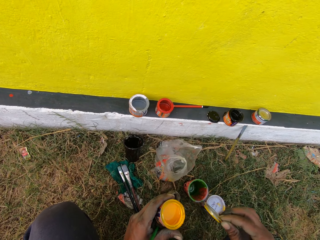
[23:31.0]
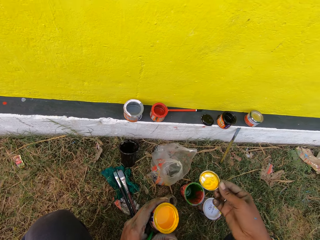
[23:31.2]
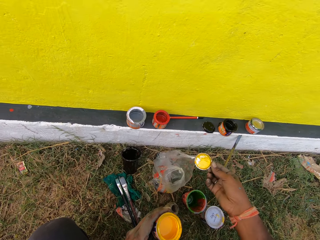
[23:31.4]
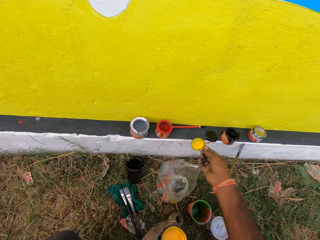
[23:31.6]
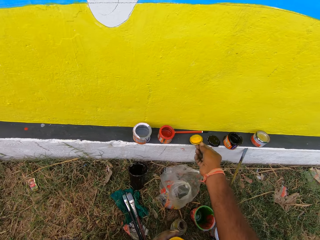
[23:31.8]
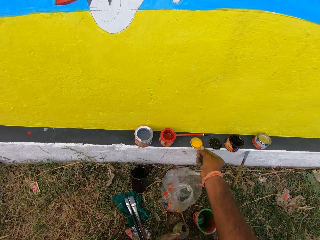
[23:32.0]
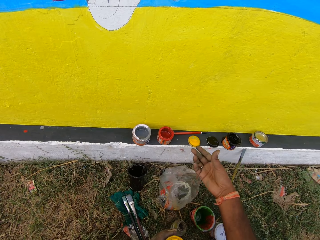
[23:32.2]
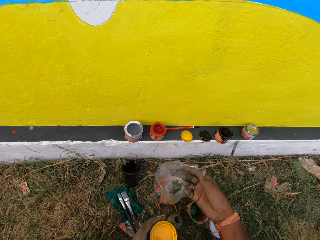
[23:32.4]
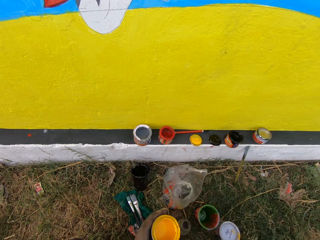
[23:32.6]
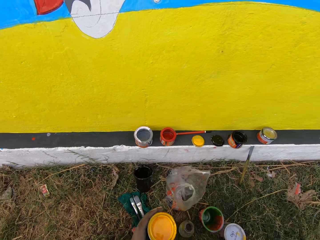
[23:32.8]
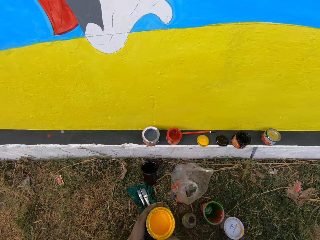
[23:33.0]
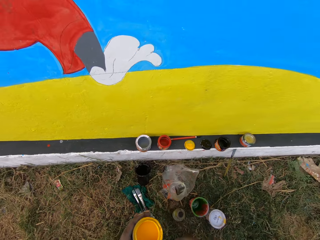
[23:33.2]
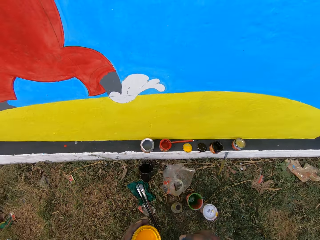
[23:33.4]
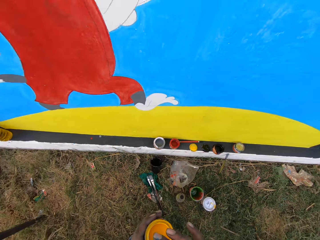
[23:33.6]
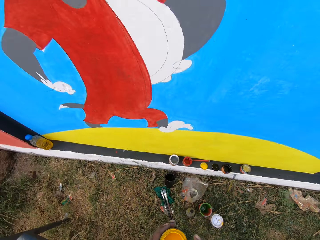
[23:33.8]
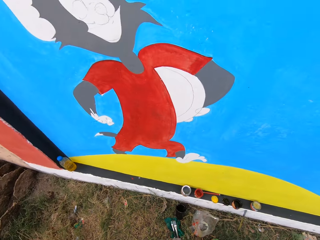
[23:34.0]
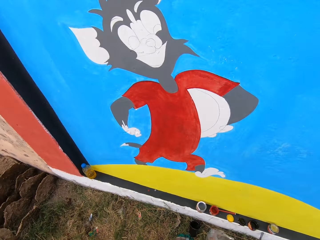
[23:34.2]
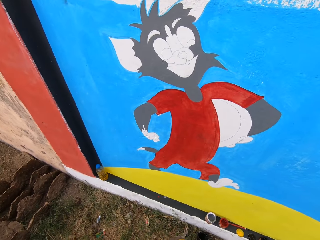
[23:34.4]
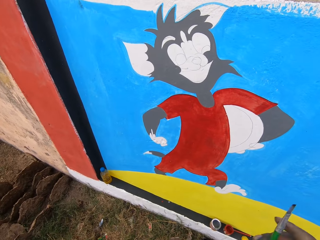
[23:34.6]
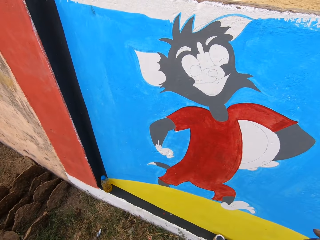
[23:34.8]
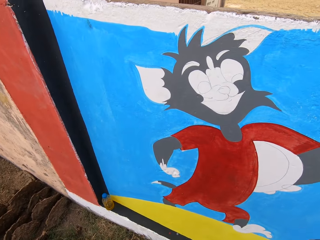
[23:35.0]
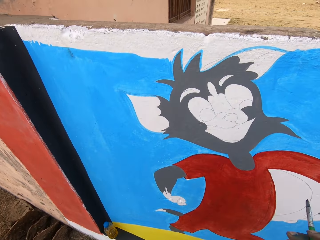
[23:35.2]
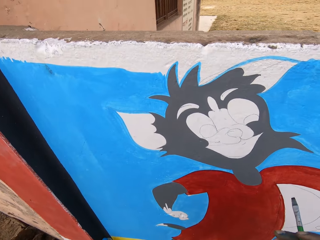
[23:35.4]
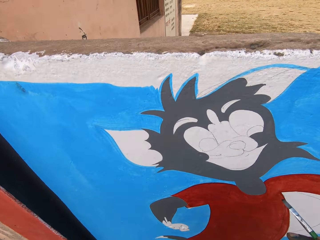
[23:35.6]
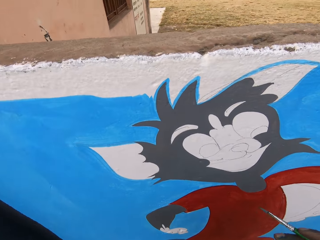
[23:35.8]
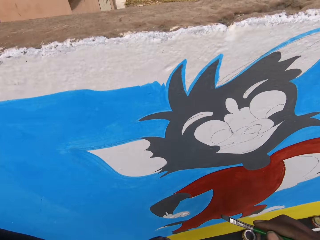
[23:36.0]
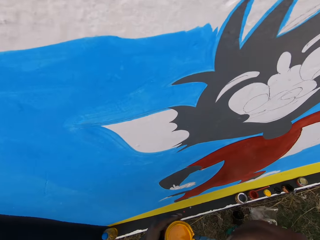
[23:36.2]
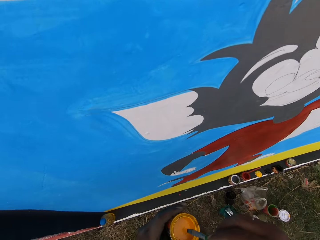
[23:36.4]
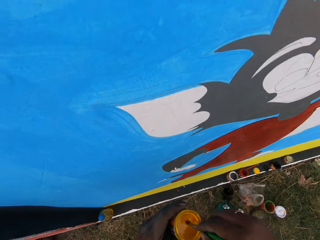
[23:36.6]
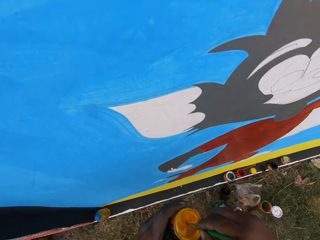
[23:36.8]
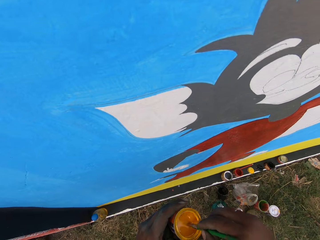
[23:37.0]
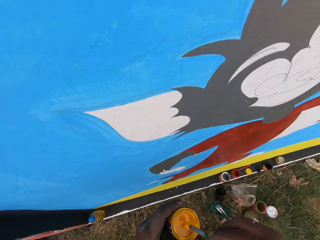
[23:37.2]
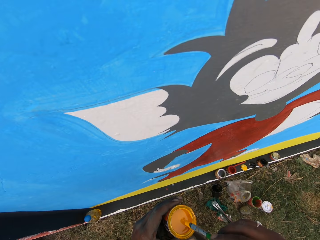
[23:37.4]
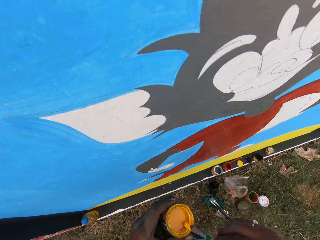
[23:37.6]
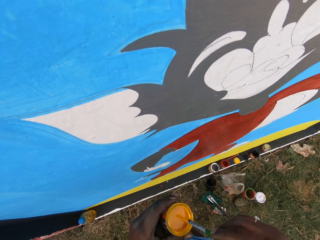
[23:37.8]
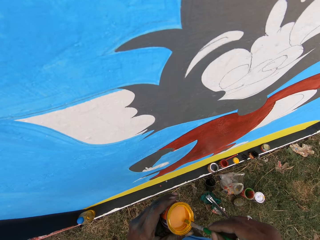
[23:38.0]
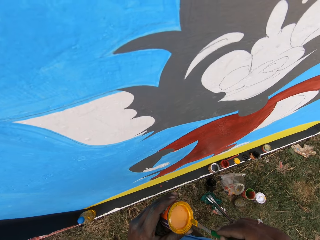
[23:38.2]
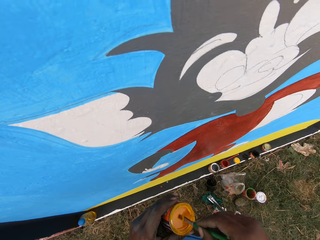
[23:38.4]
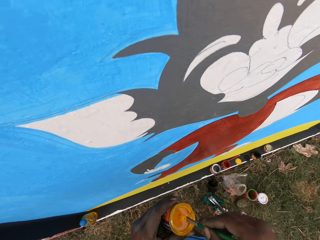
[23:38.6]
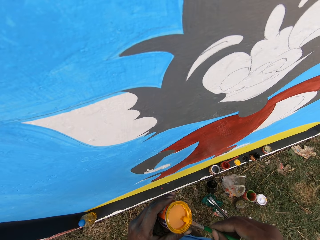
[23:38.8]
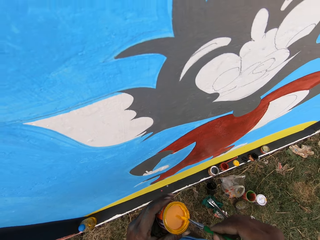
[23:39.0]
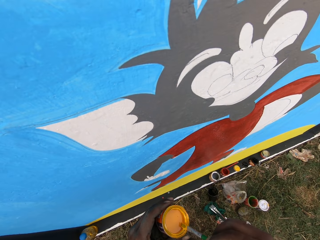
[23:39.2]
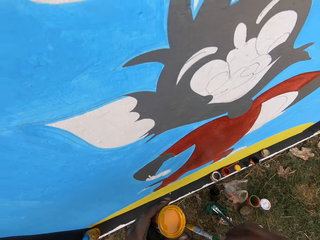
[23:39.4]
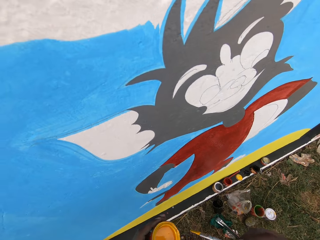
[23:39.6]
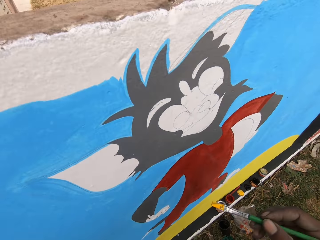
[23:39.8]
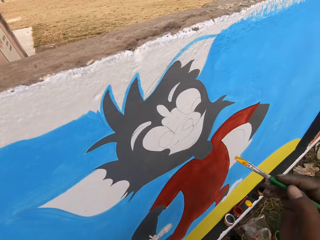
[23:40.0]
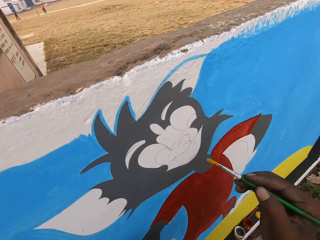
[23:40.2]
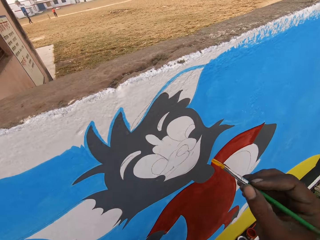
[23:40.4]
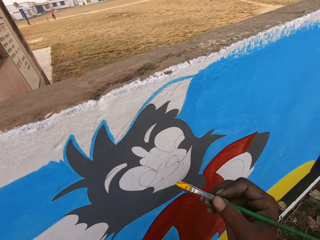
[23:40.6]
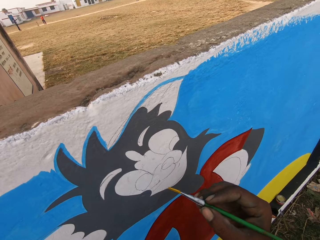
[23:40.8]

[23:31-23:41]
The camera wearer drops the cover of the can on the slab in front of the wall with his right hand. He stands up. He moves closer to the wall. He dips the paint brush into the can of paint on his left hand.

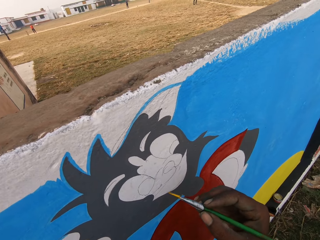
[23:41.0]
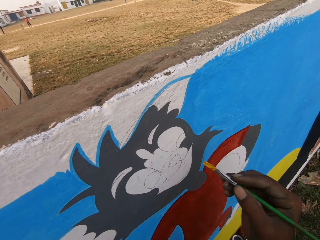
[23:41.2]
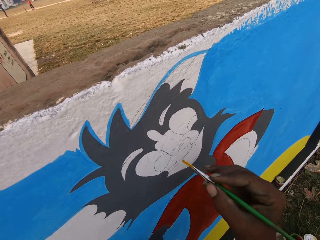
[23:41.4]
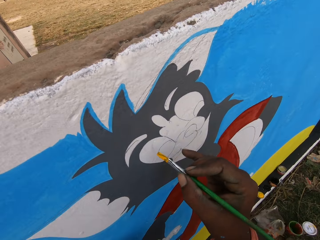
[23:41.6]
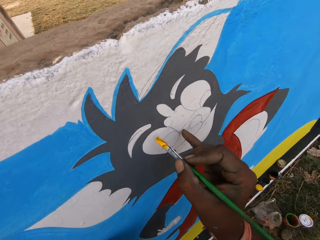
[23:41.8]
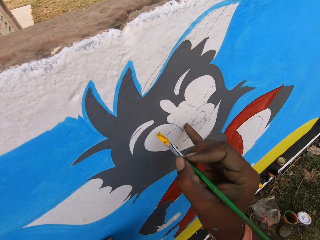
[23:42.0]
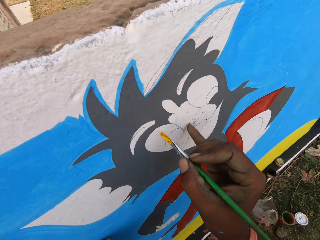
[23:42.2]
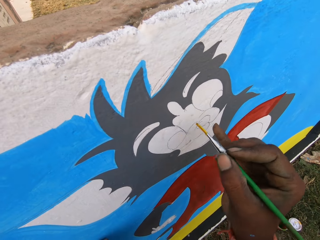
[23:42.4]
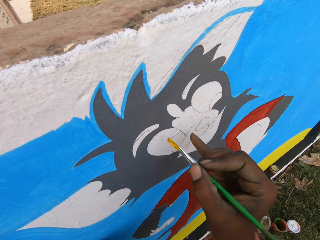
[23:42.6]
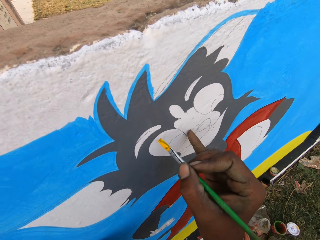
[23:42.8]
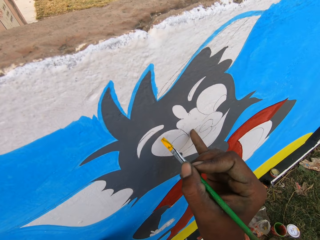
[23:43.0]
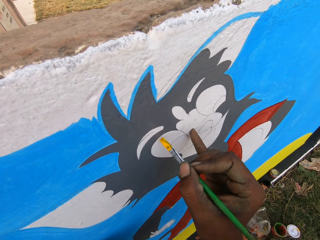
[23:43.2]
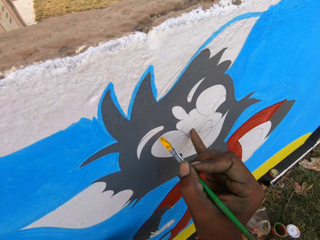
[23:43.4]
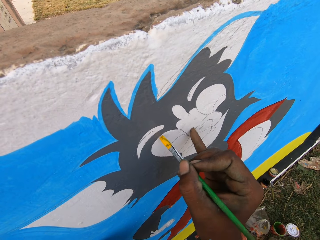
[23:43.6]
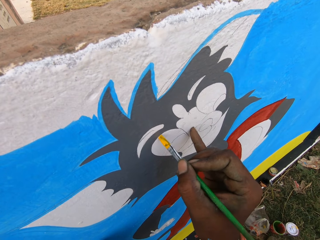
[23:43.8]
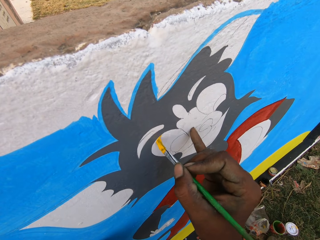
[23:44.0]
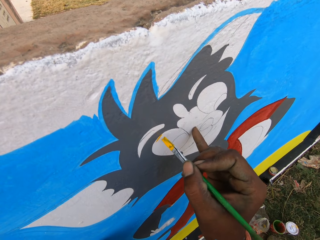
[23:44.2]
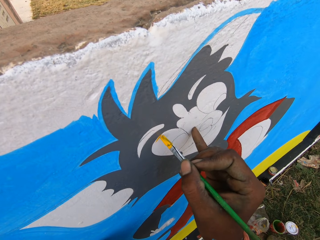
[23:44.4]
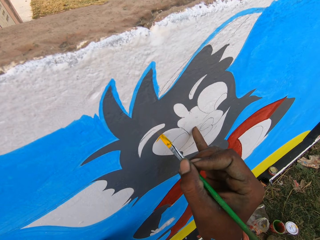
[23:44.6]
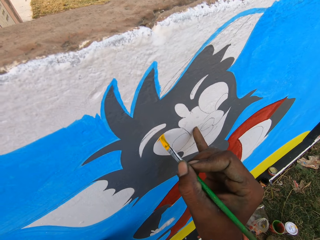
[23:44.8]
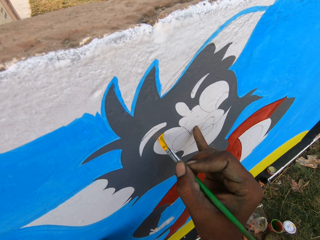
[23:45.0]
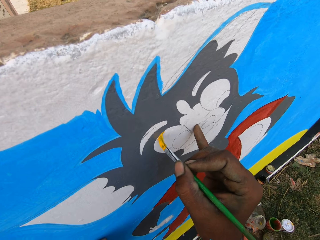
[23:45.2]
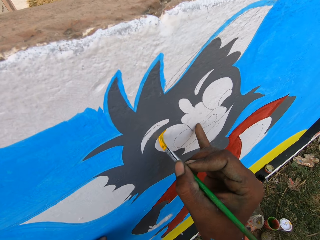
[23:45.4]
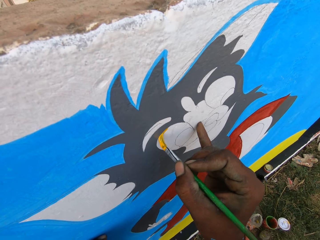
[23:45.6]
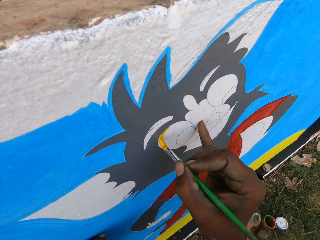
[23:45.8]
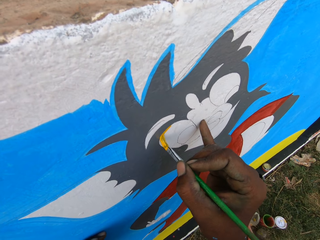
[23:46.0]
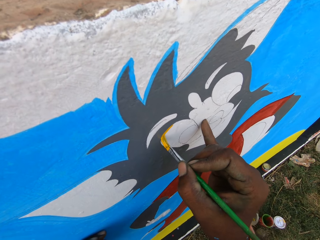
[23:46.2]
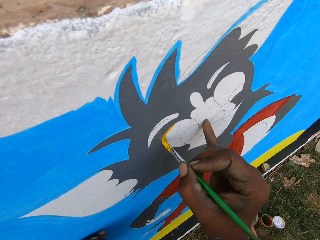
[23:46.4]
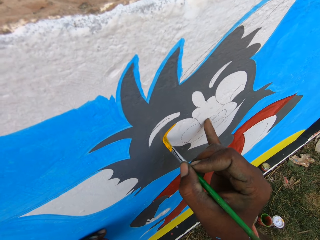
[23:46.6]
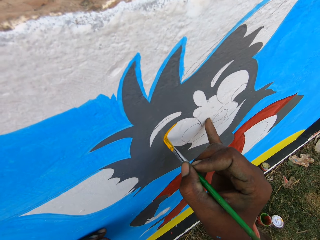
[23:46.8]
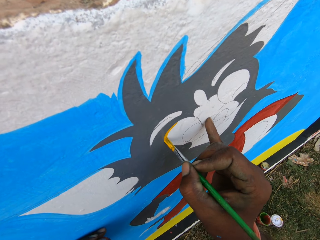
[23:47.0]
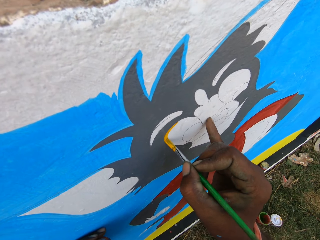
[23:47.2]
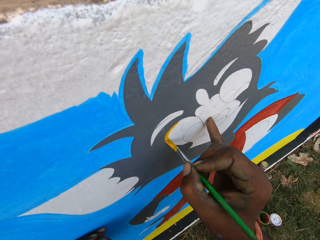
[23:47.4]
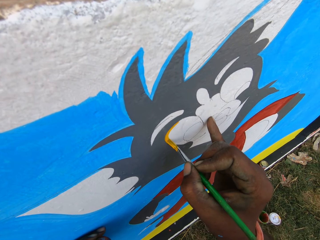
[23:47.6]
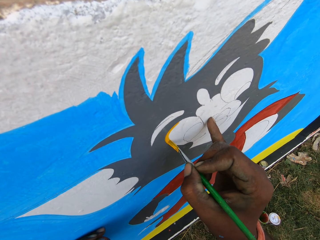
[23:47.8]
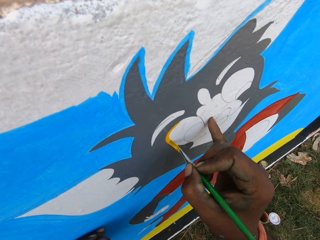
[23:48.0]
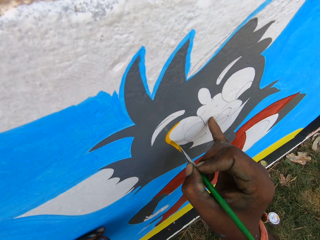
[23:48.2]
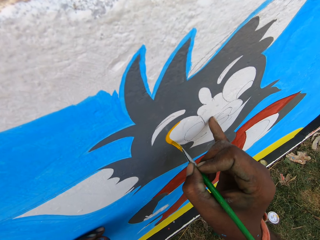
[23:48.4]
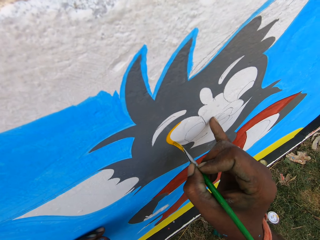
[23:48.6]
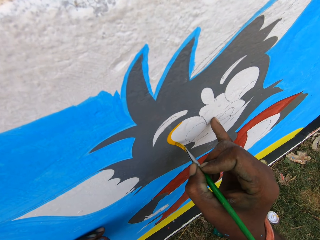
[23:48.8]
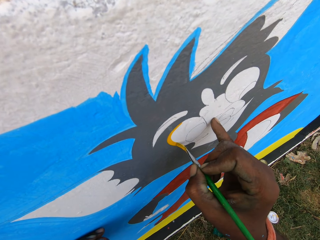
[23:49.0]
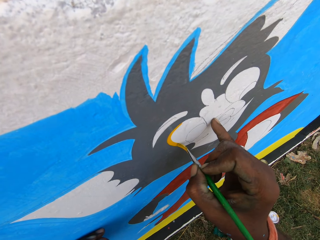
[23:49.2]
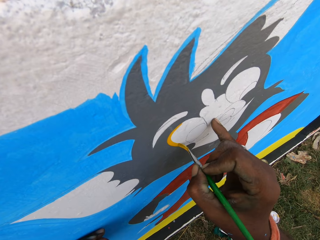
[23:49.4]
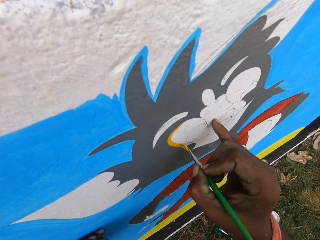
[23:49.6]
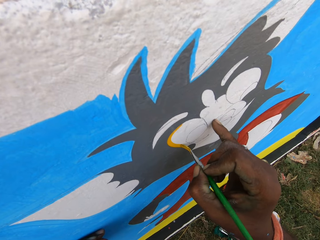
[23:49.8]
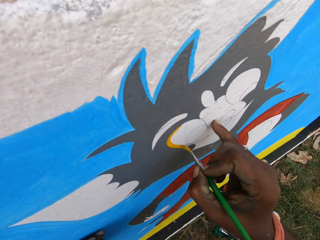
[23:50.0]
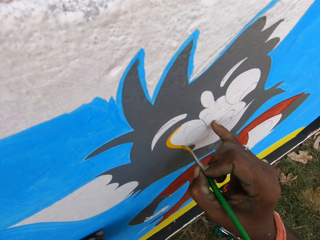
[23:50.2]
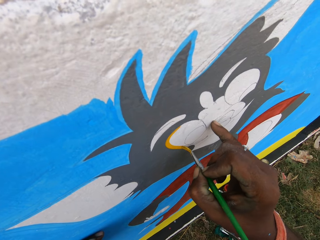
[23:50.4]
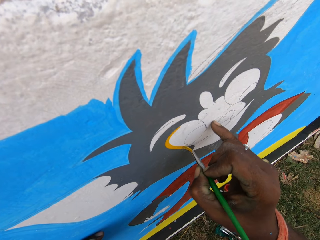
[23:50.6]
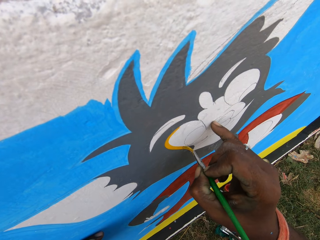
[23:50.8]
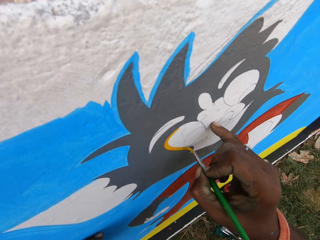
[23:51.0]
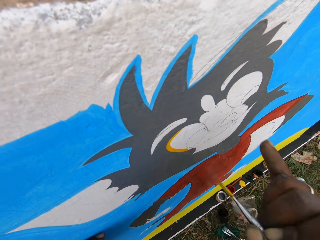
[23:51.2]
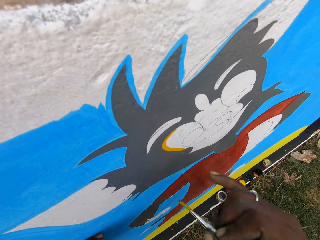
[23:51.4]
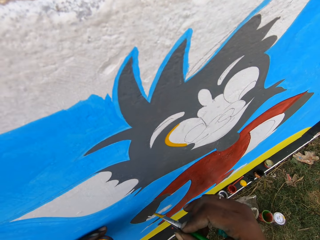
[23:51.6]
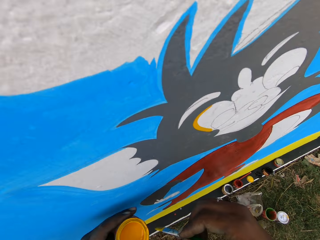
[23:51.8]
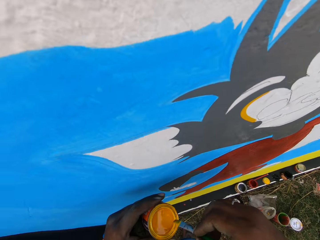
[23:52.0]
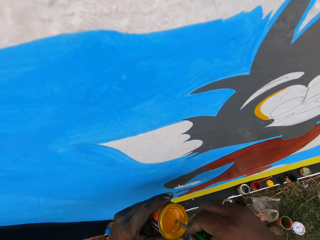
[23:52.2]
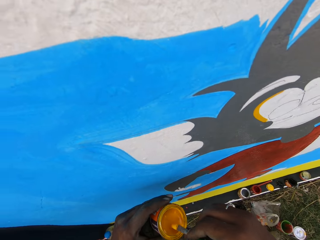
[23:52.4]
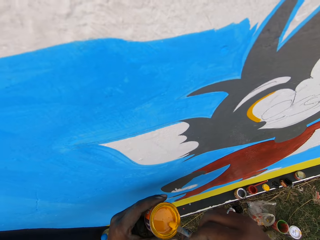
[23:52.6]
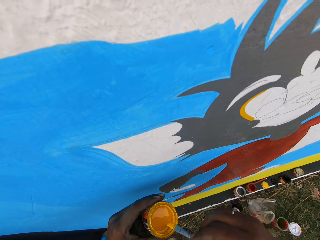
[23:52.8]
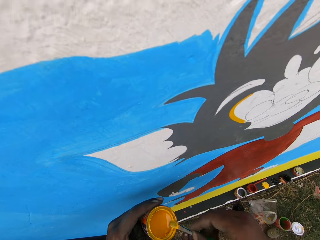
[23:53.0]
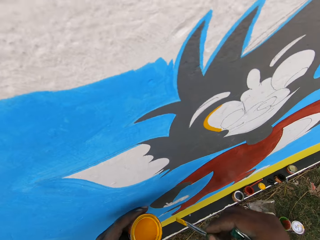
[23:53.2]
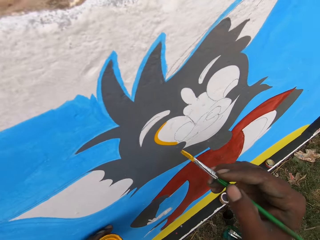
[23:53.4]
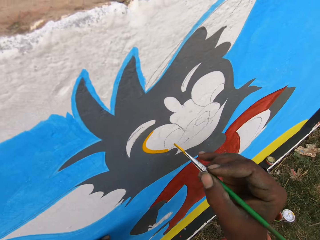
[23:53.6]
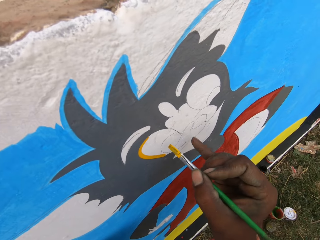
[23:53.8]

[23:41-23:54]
The camera wearer paints the wall with the brush in his right hand. He dips the paint brush into the can of paint on his left hand.
